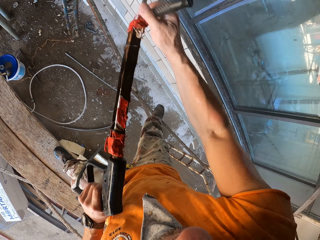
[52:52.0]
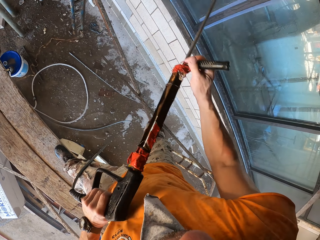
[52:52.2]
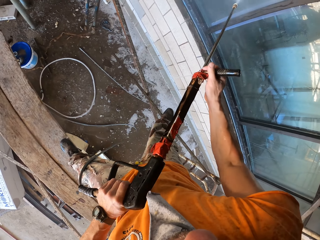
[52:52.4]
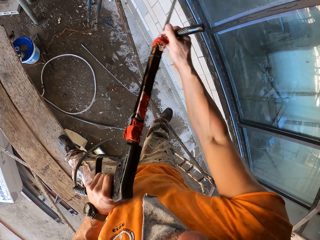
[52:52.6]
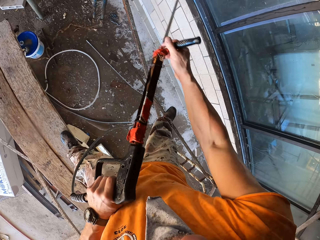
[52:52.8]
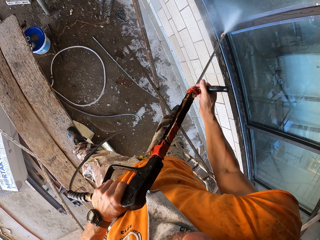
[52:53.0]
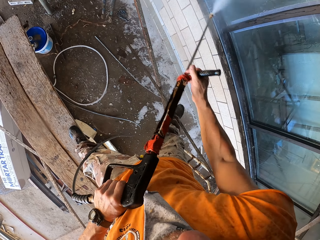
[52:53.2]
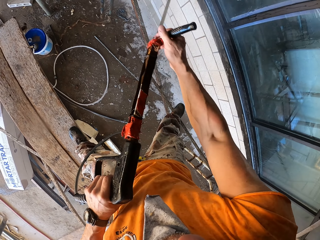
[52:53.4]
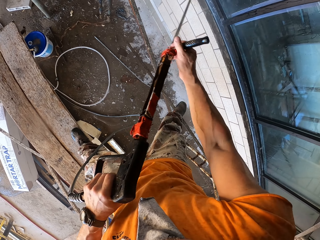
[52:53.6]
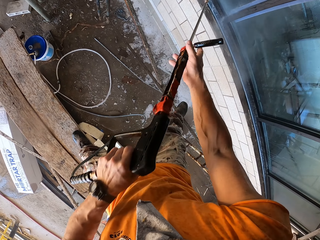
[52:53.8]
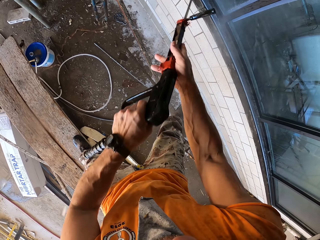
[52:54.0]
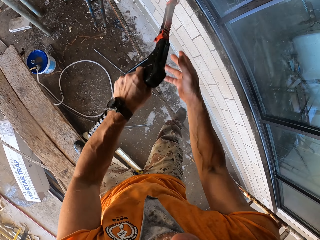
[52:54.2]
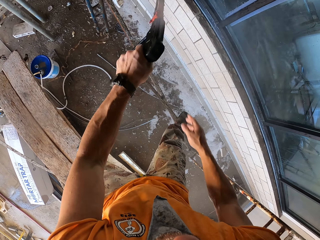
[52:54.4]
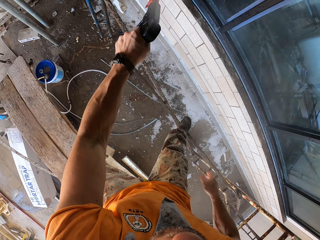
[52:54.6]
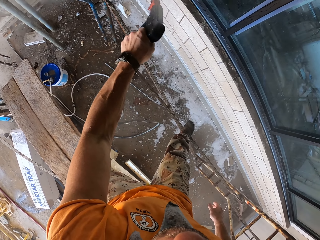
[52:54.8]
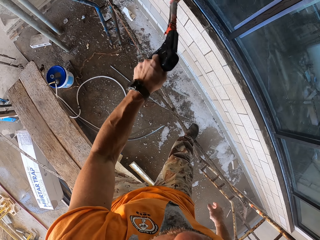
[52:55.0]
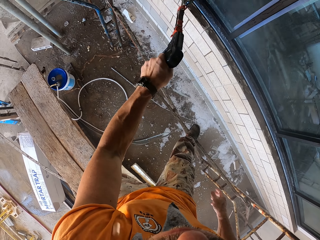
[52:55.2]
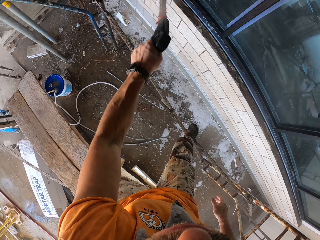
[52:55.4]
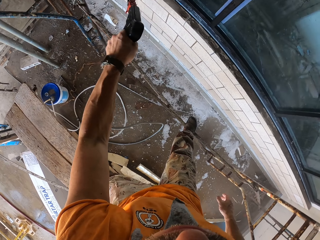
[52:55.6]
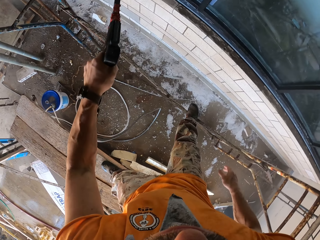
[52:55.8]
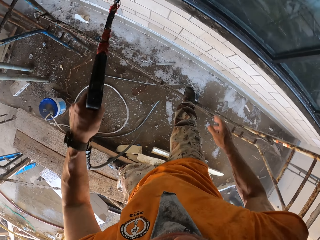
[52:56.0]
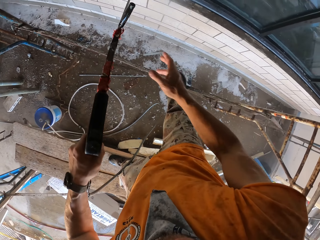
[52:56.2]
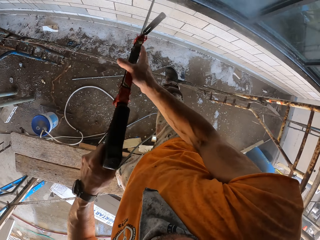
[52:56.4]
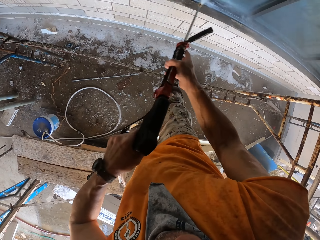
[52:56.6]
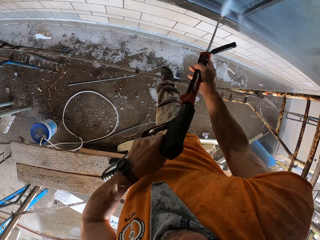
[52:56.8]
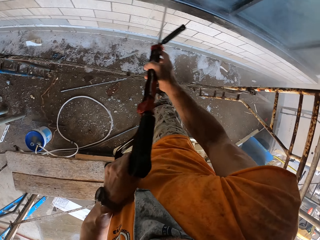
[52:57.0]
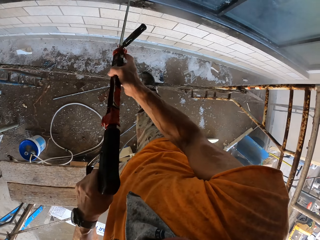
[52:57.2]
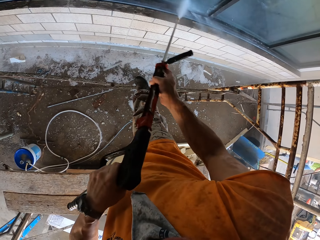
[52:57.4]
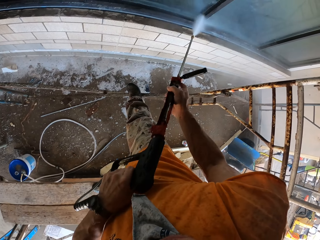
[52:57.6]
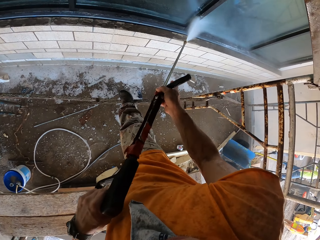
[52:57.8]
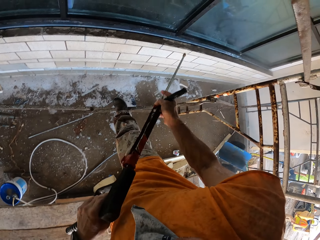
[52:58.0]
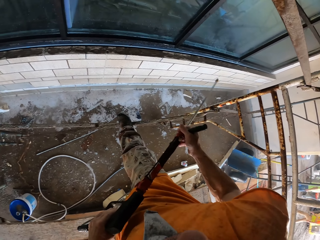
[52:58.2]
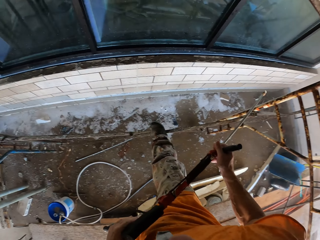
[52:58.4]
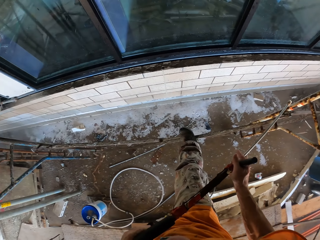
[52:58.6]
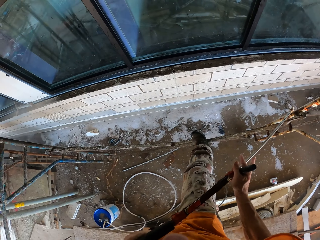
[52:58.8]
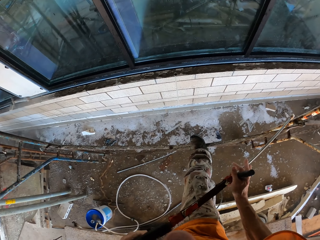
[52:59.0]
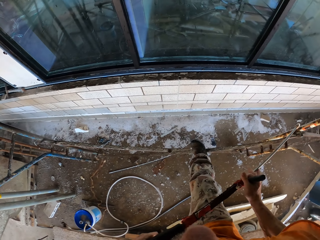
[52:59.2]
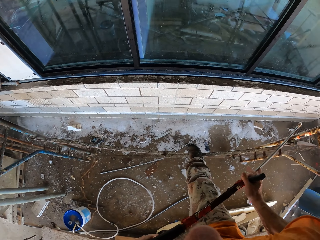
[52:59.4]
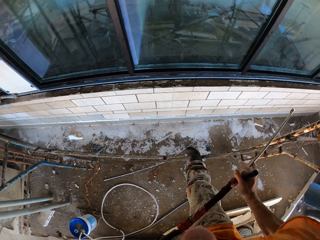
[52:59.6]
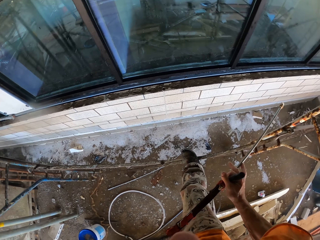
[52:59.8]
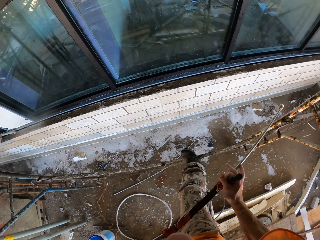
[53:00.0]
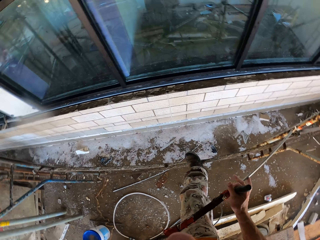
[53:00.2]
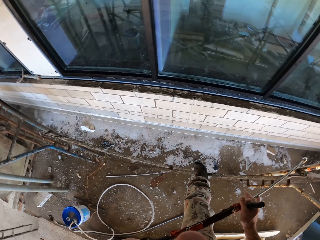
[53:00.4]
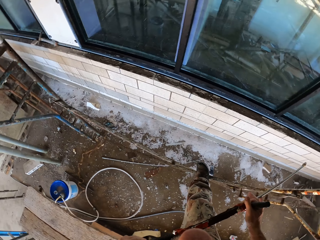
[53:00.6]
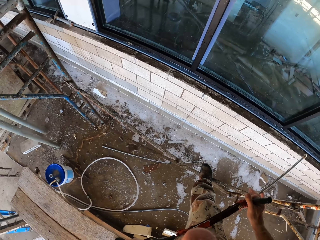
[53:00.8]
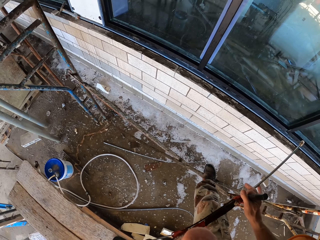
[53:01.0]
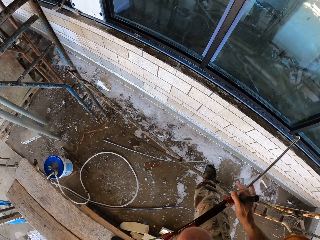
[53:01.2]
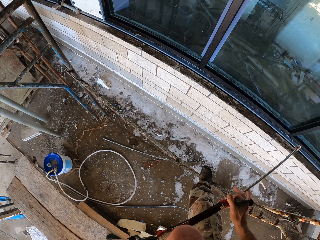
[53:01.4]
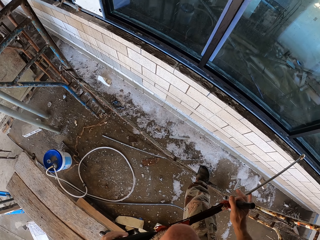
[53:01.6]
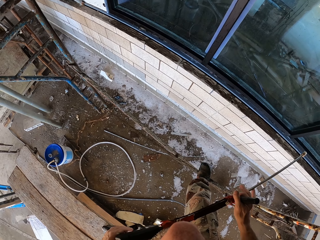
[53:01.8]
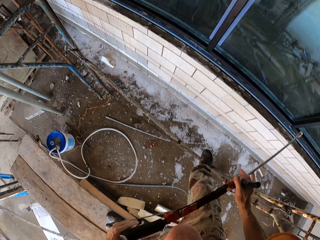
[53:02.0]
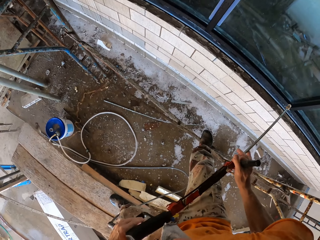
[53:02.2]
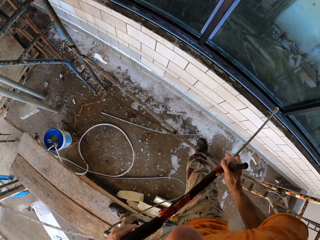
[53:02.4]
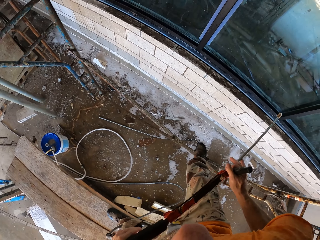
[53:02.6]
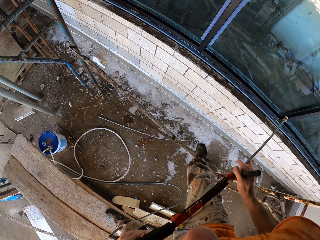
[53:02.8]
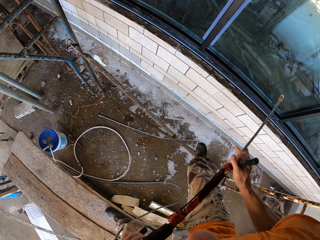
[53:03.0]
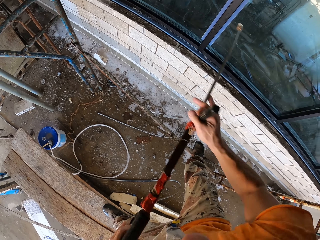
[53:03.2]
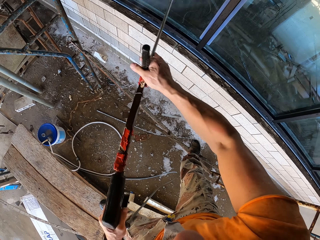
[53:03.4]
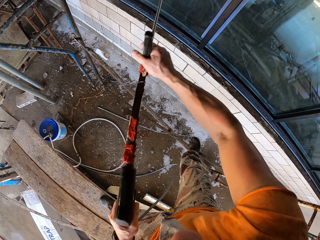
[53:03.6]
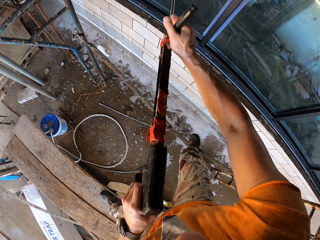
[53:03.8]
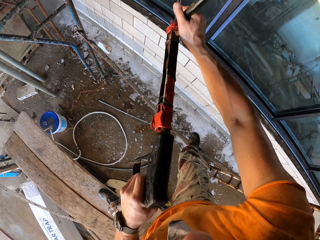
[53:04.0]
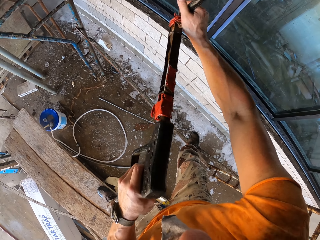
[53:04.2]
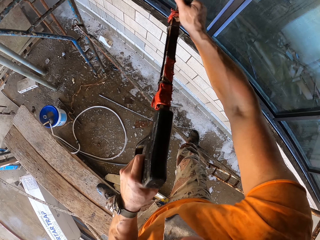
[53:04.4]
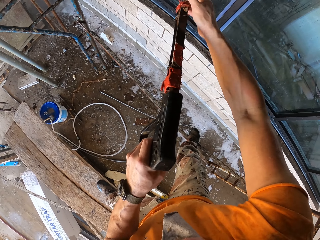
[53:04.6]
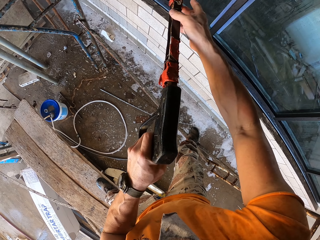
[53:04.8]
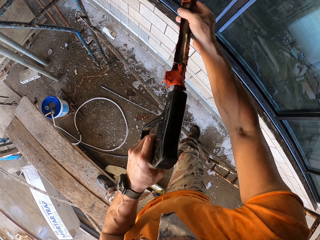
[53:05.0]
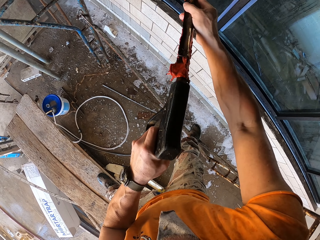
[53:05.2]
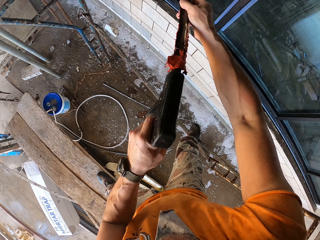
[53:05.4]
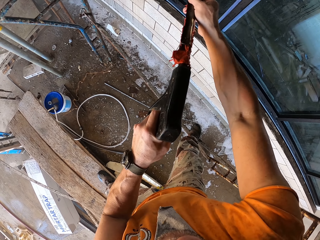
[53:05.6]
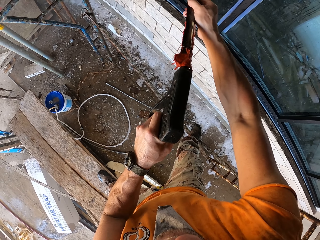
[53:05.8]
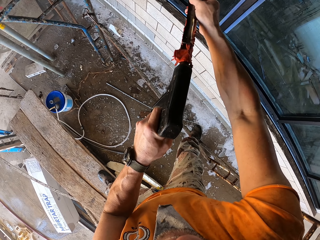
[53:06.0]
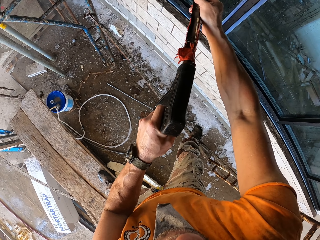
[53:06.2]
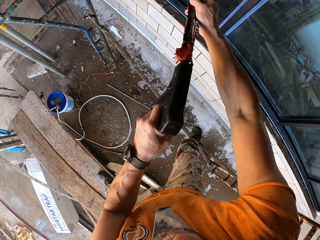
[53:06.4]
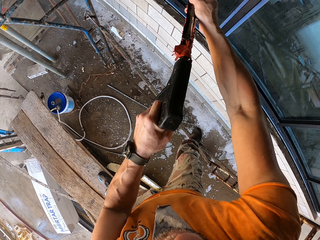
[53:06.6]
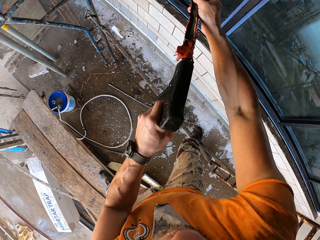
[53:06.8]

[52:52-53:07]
The camera wearer looks around the wall. They spray the wall. They clean the window with a high pressure washer.

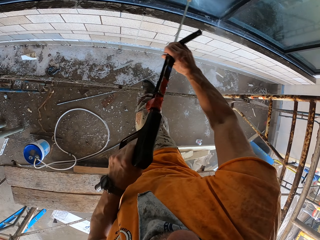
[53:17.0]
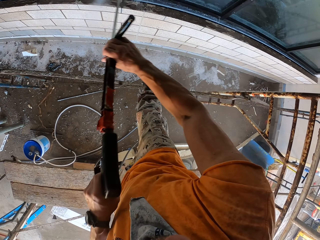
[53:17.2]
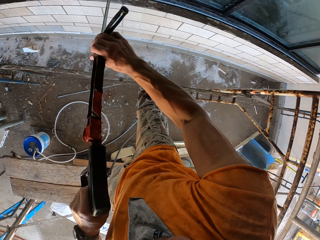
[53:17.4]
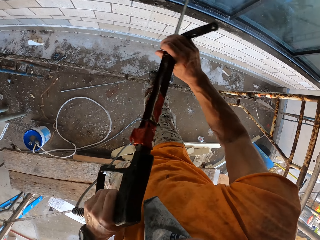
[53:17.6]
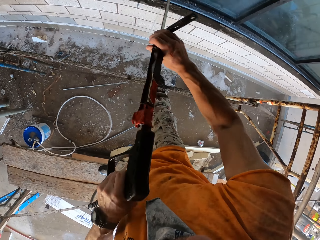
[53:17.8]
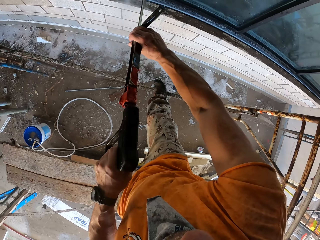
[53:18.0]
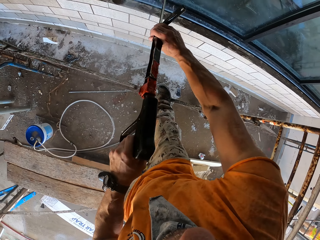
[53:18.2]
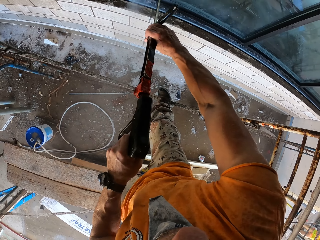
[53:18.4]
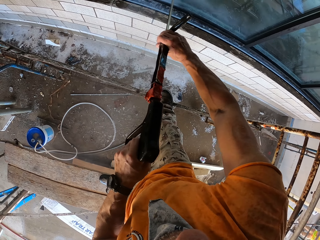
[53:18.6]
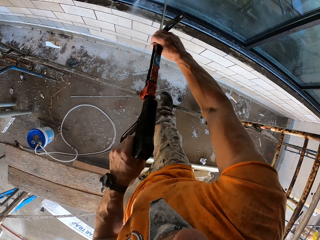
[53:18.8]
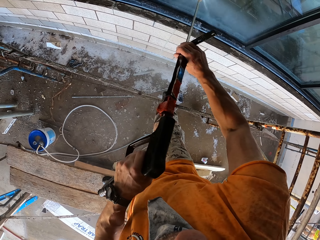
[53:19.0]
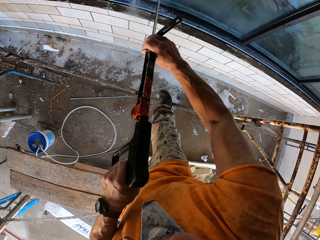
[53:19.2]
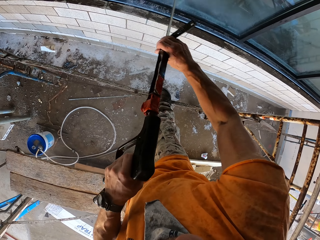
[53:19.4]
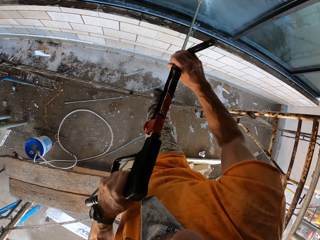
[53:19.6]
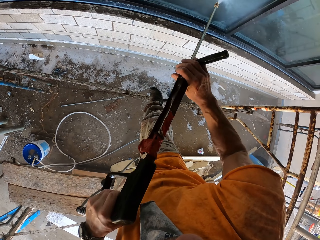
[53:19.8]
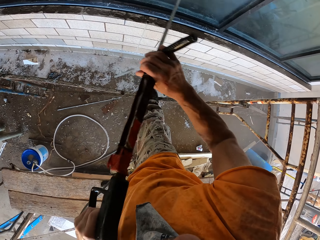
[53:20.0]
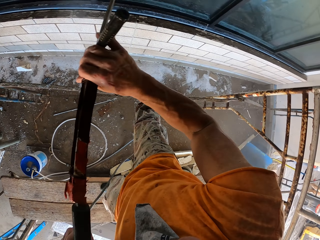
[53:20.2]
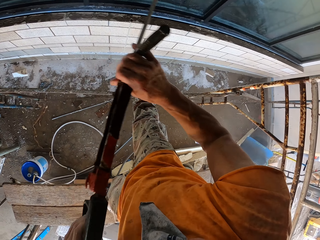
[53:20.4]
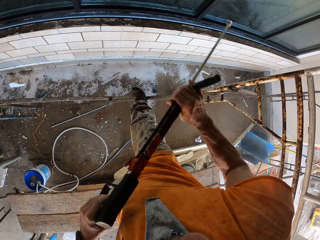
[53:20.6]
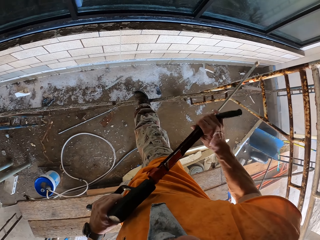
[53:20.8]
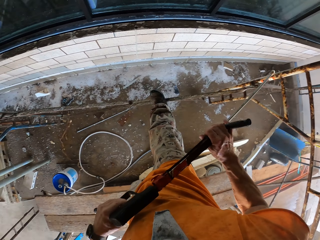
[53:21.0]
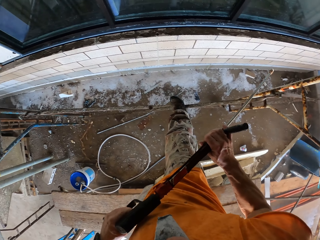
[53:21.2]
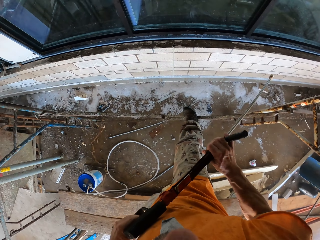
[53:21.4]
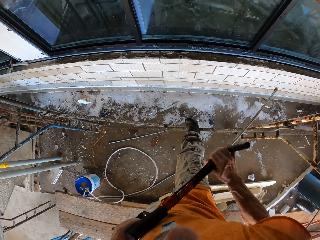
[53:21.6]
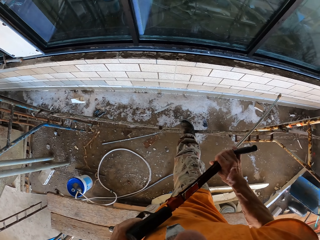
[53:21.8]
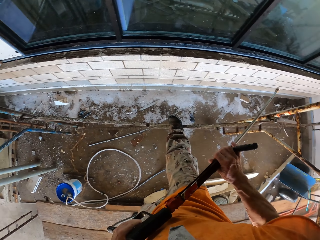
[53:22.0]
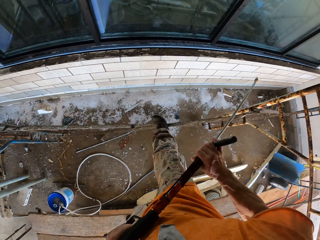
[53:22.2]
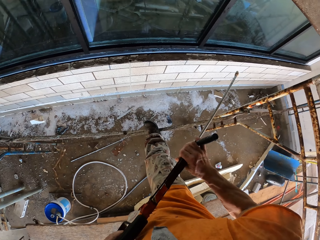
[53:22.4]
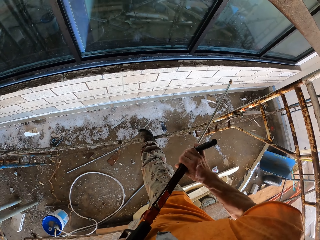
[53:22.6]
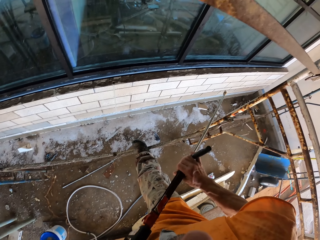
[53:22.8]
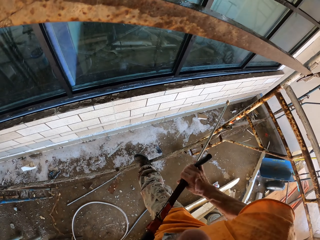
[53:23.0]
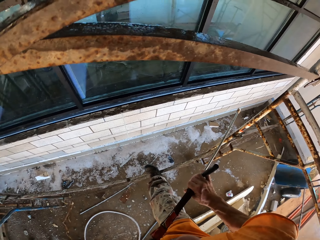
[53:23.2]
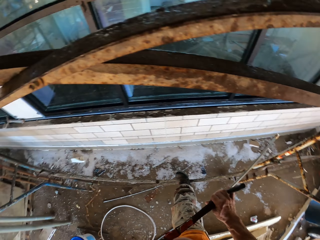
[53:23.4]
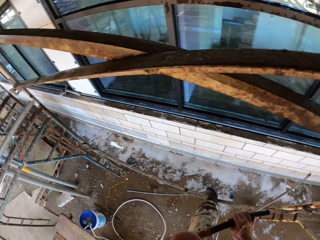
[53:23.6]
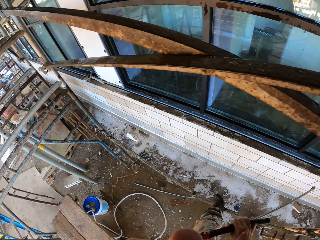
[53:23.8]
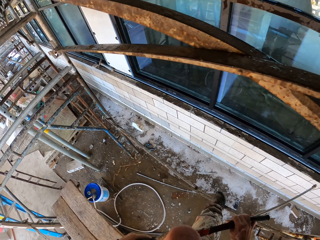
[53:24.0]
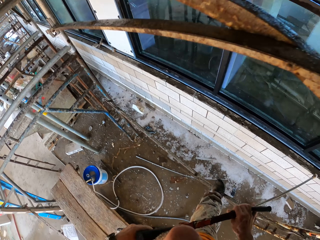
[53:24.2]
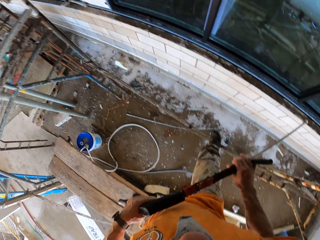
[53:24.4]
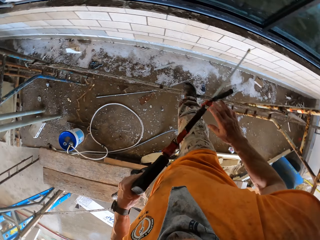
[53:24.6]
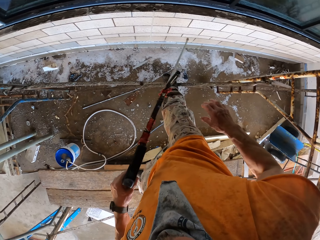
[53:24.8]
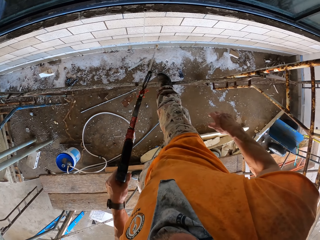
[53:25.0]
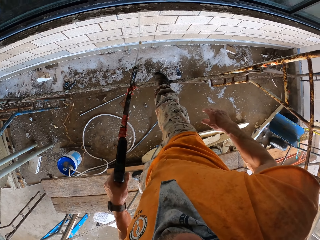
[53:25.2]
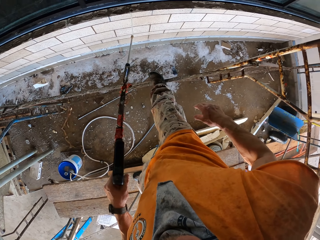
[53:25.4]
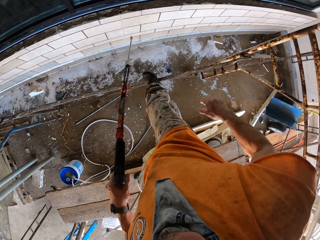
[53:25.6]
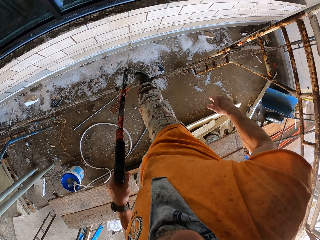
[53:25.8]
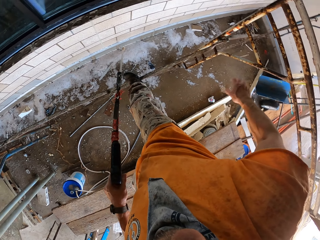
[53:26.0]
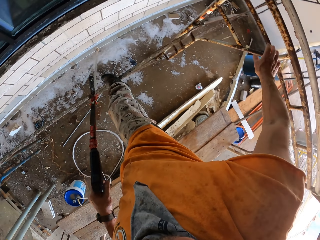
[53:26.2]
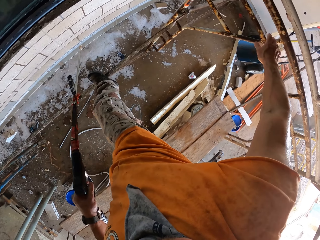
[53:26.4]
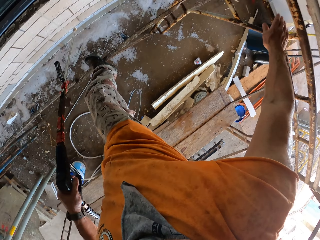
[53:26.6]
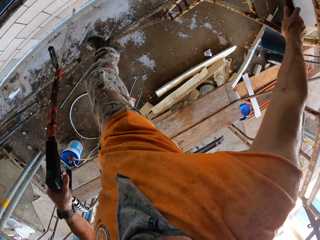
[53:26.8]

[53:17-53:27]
The camera wearer switches off the high pressure washer. They look around the wall.
